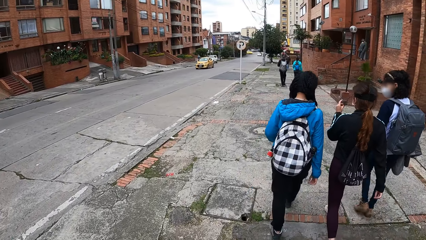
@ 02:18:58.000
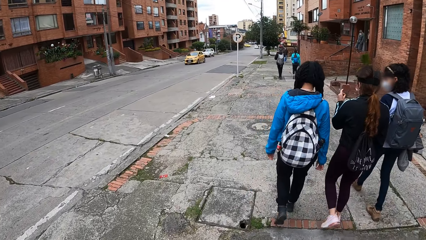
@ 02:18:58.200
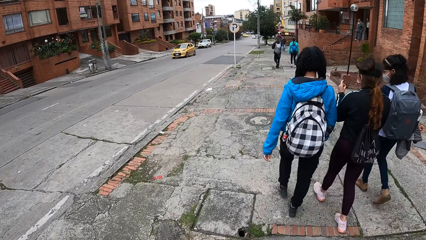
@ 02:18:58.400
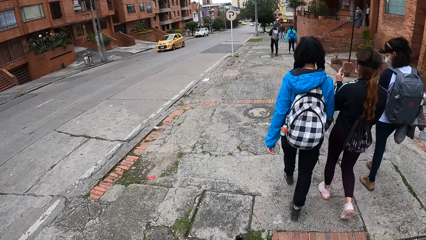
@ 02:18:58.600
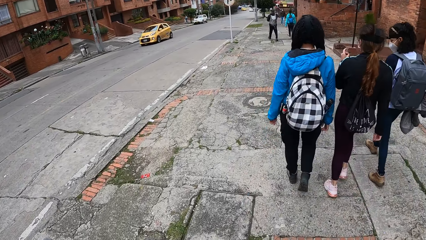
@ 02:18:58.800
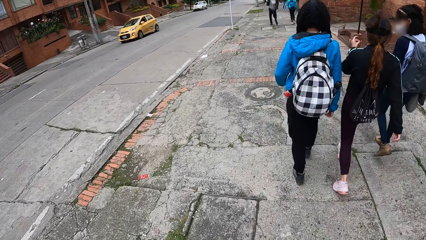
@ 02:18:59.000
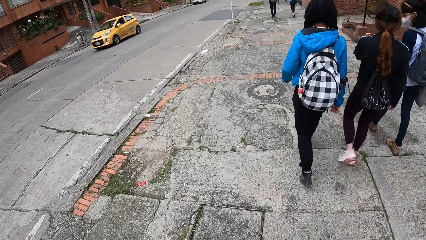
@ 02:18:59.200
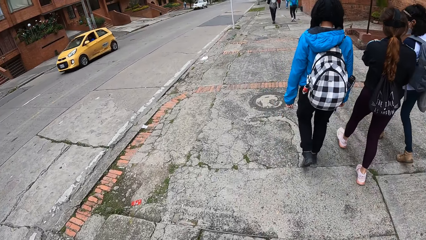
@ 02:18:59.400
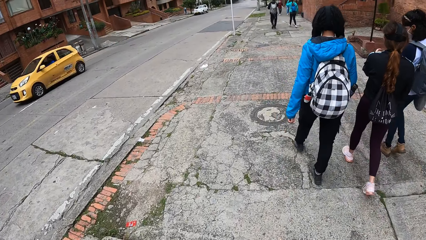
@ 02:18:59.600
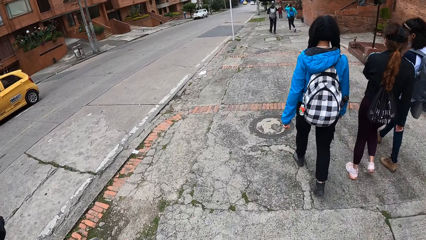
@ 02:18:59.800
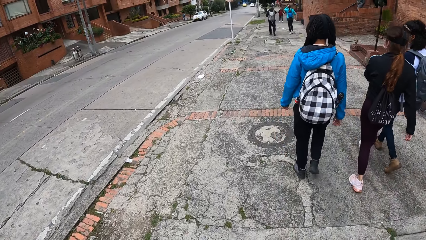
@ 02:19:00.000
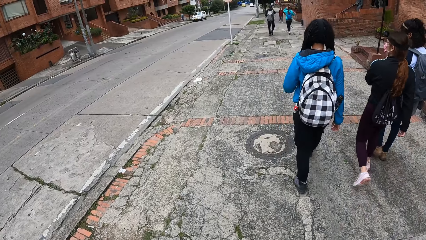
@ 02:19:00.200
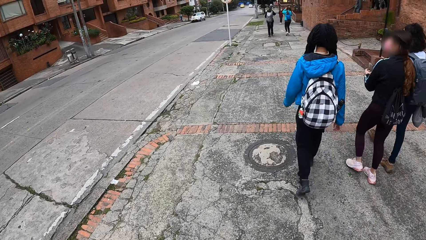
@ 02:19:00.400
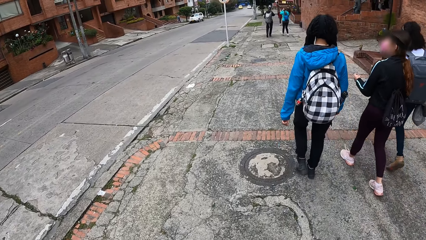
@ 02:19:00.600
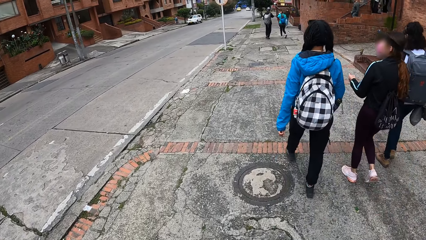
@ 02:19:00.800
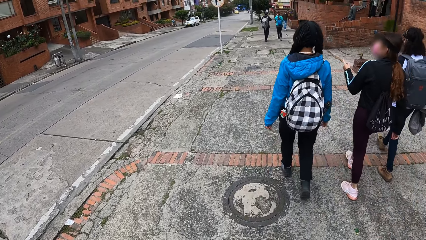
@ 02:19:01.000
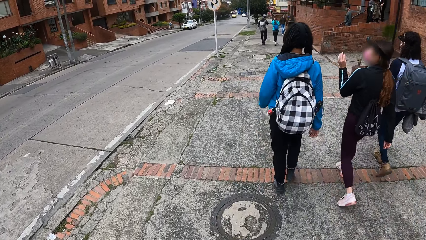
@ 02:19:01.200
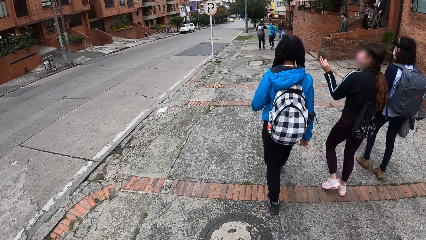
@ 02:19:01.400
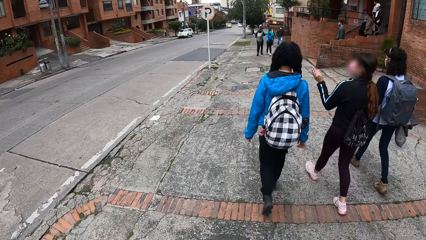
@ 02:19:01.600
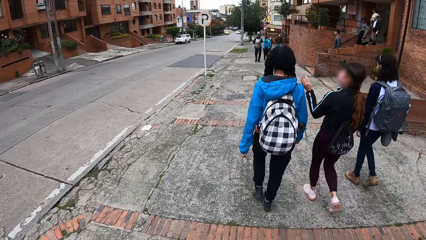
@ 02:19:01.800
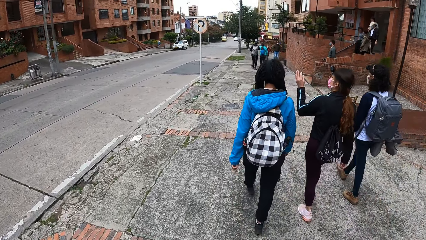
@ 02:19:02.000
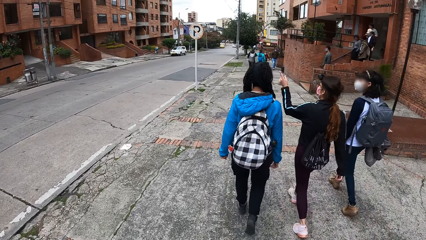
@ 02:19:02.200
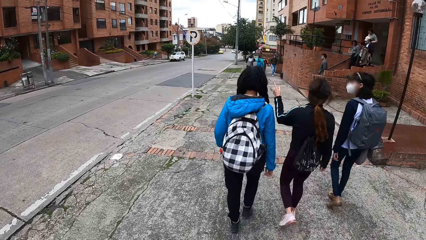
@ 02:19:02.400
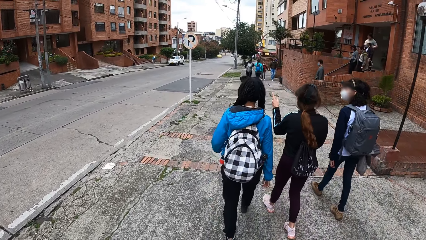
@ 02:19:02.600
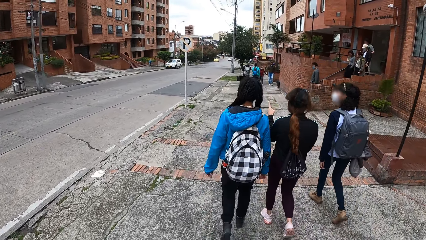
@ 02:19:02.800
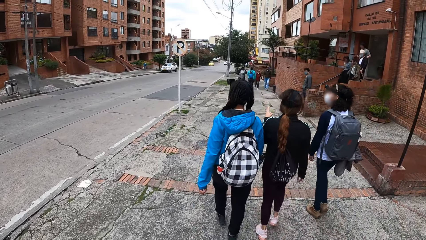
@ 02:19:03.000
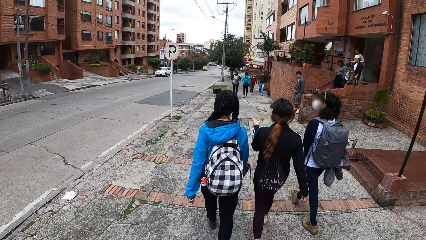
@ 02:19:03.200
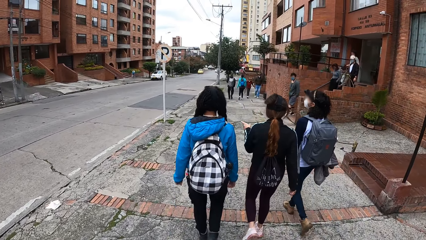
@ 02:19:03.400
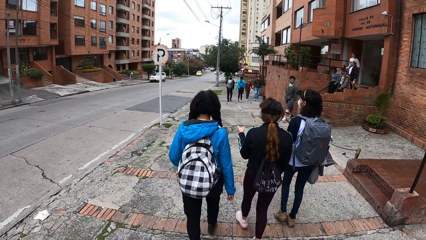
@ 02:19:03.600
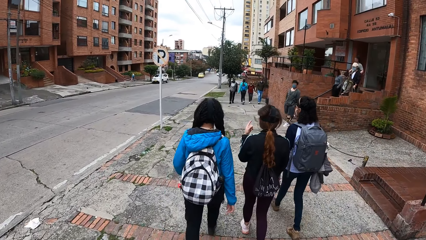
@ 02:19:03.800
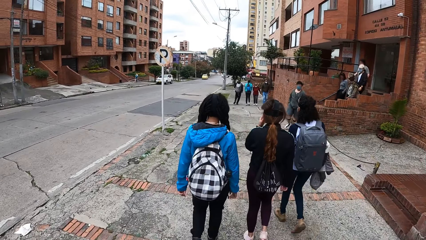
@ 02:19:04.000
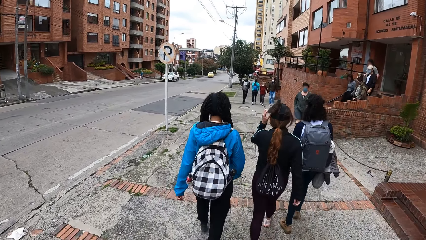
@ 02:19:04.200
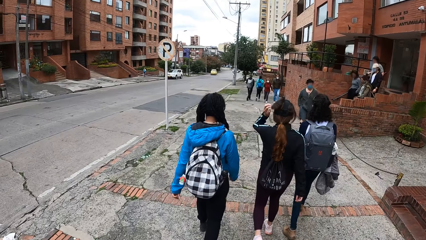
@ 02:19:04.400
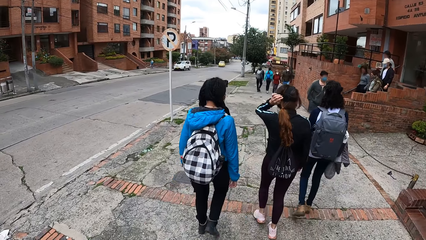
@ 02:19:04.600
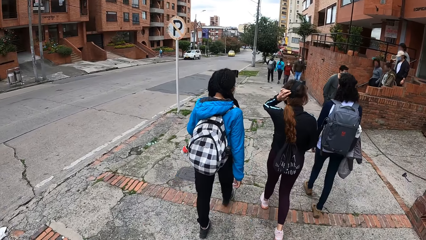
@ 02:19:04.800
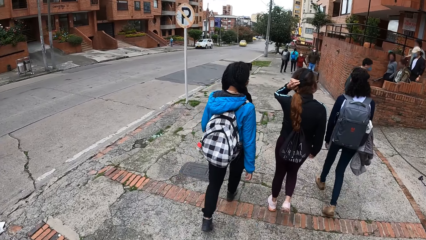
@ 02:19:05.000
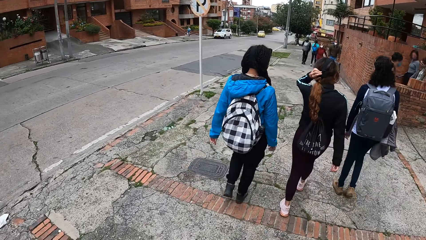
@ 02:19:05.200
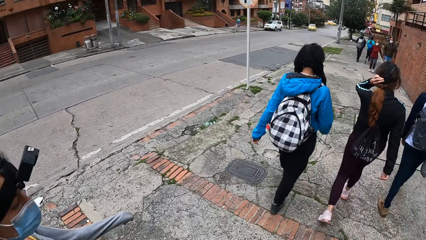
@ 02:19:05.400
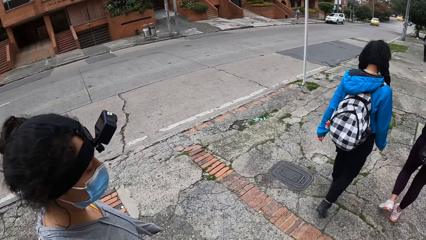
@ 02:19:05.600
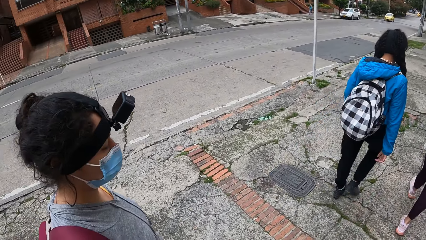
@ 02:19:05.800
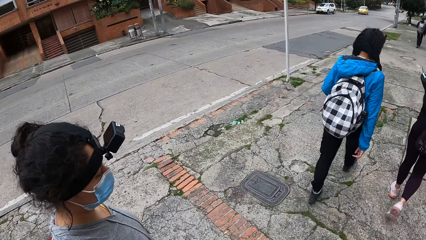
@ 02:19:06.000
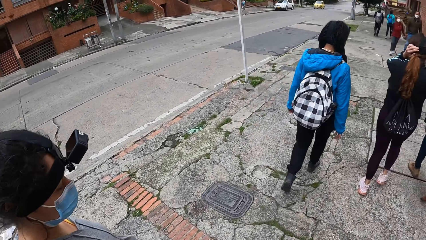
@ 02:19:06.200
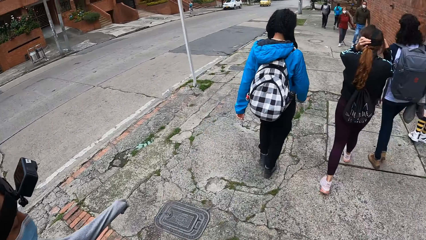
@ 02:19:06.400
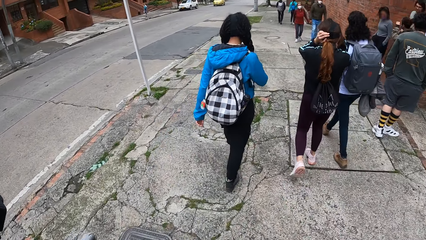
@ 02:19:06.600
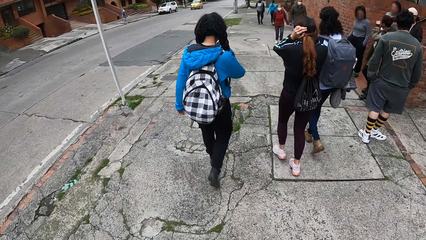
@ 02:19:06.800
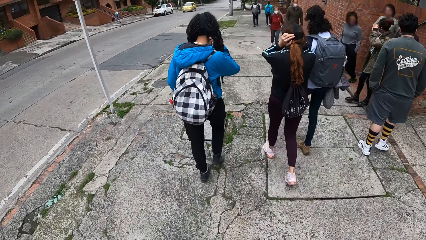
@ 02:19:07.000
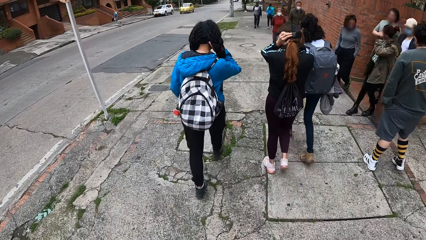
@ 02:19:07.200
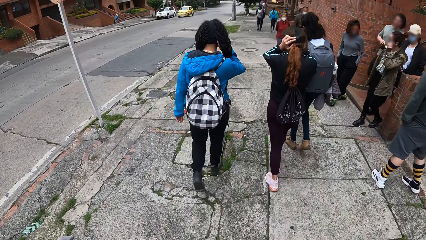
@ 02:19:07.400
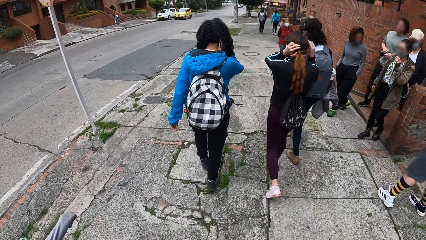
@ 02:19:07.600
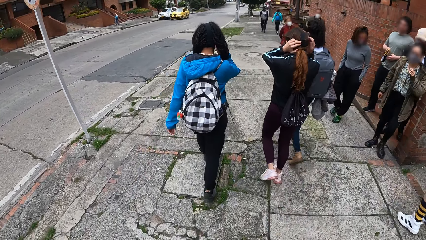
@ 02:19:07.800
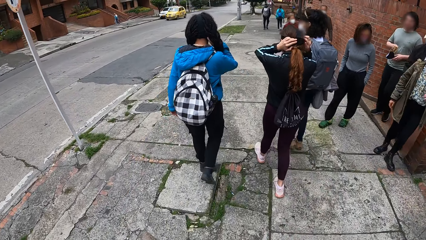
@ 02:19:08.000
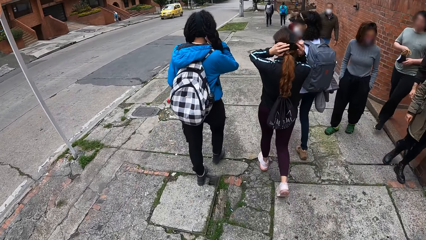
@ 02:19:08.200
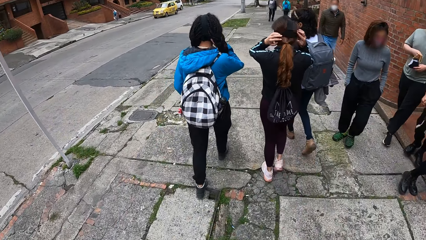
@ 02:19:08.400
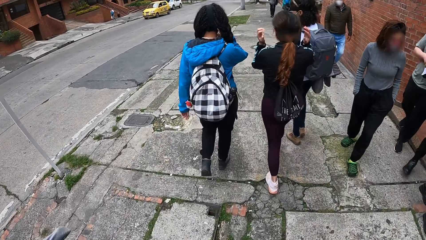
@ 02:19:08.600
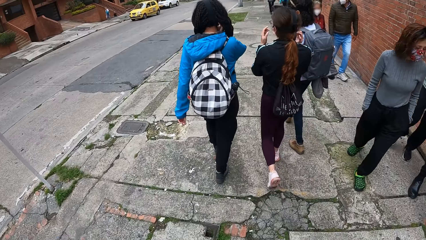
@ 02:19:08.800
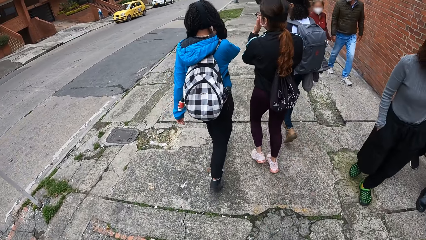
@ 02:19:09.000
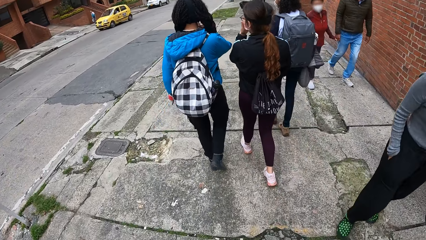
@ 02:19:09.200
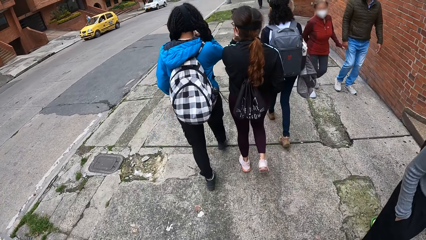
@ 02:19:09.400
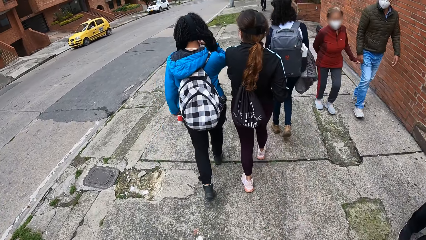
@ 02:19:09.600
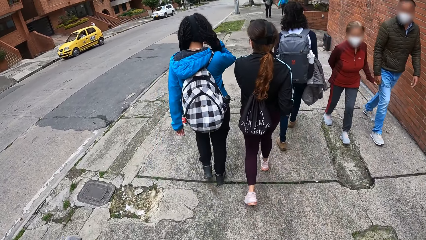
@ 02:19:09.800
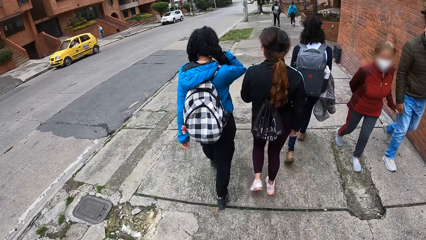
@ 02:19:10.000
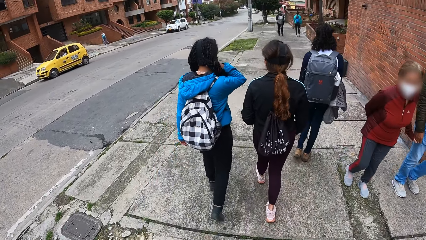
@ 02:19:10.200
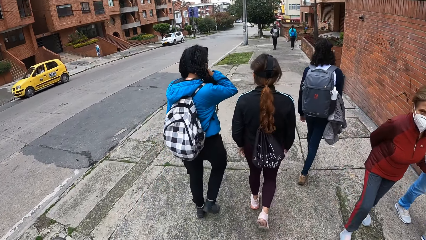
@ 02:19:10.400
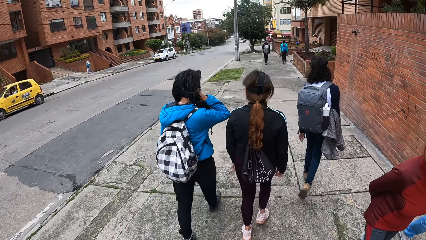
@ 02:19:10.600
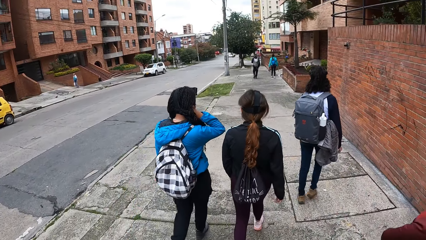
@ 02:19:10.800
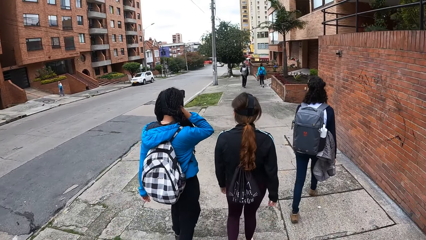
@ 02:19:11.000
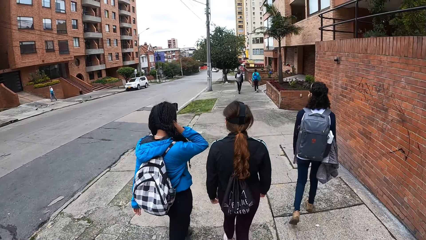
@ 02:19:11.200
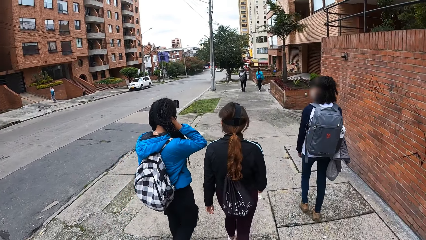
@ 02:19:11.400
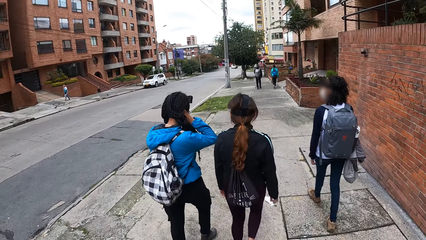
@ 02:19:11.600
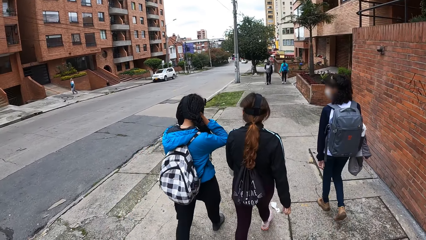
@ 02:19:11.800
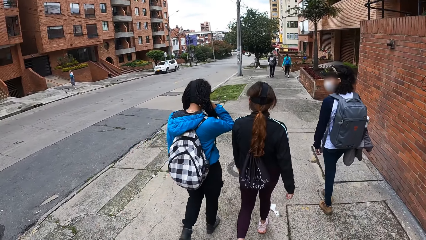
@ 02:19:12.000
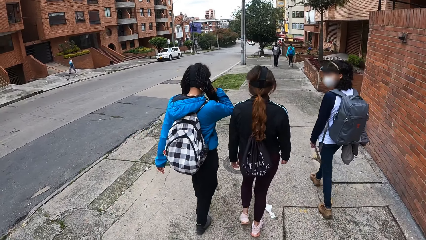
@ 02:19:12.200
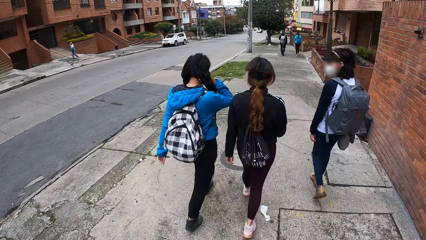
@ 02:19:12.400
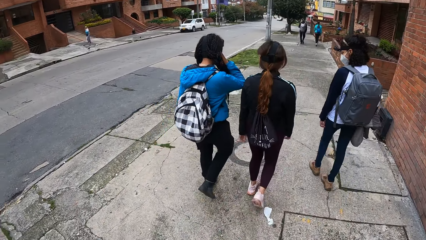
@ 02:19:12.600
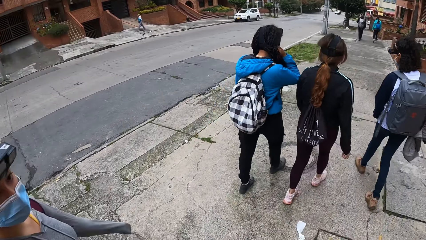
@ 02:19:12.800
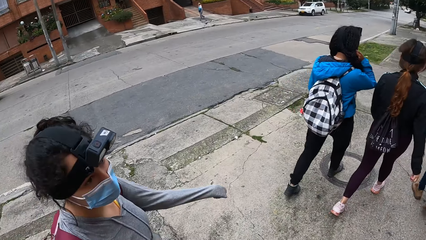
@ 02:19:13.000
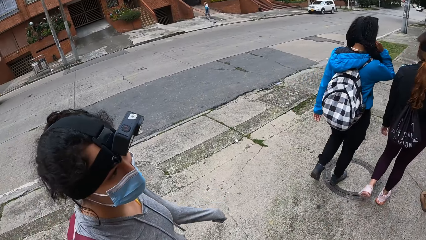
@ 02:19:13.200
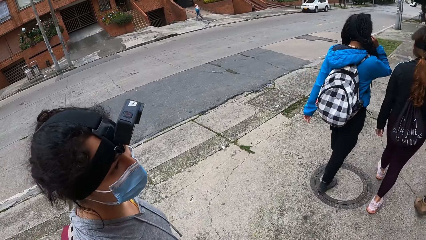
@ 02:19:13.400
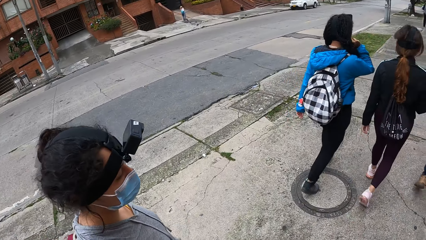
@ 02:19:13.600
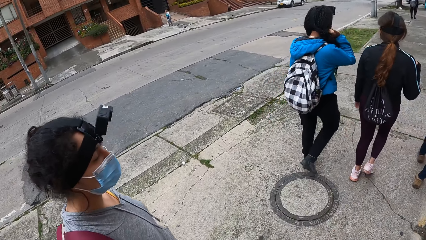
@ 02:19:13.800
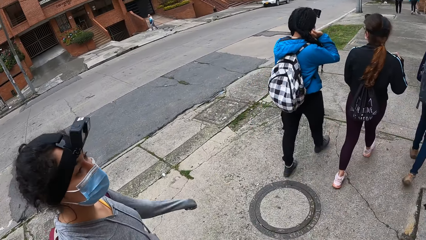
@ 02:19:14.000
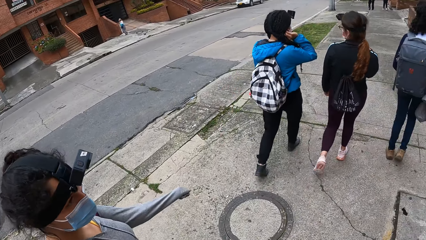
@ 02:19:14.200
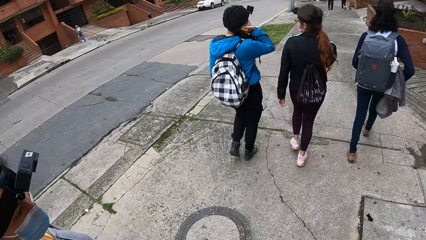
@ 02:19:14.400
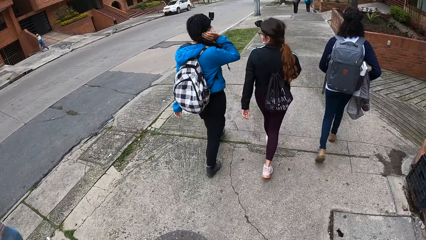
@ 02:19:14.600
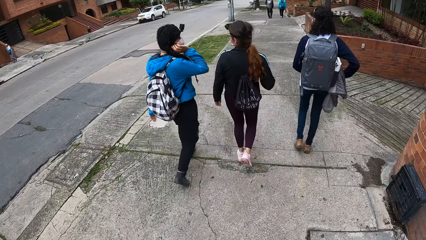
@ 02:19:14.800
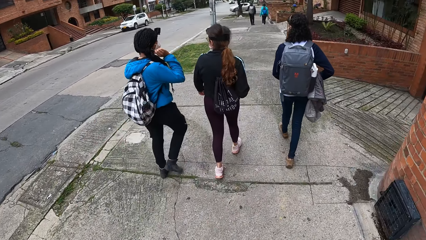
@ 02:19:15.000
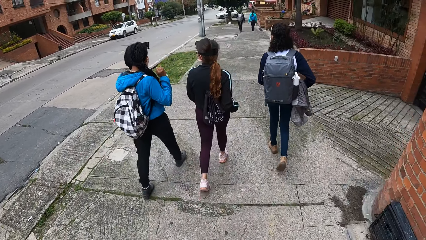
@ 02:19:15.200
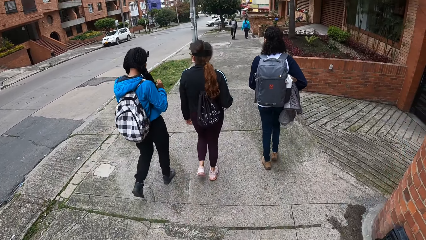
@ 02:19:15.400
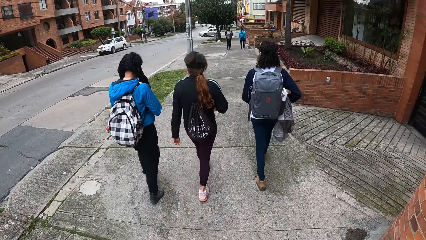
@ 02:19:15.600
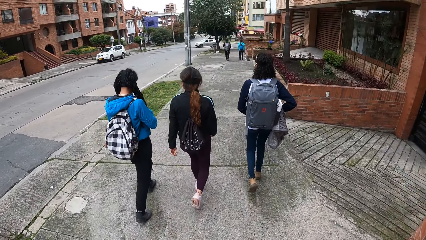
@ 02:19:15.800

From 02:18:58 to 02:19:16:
The camera wearer walks along the road with a woman. The woman adjusts the camera on her head with both hands. The camera wearer looks at the woman. They walk along the road with the woman. They look at the woman.
